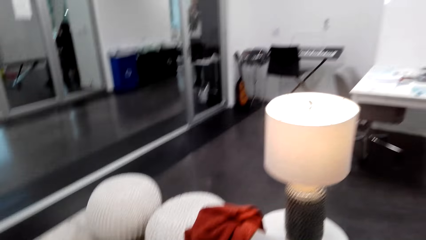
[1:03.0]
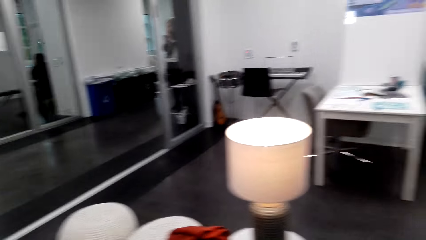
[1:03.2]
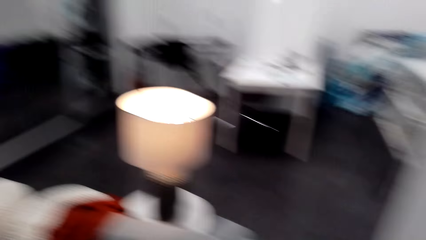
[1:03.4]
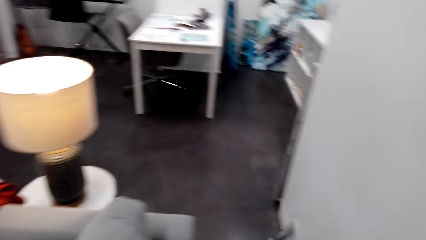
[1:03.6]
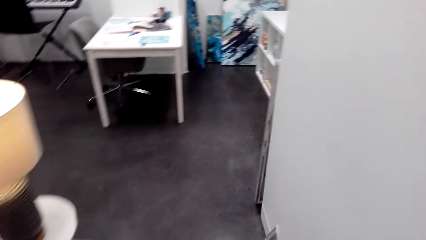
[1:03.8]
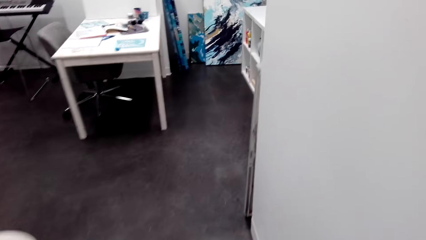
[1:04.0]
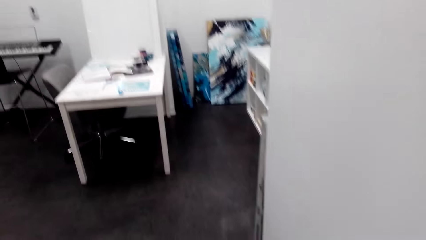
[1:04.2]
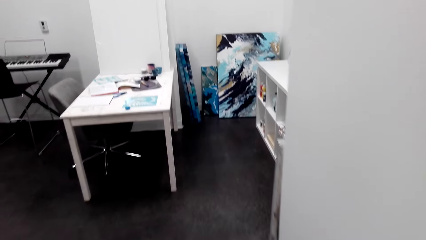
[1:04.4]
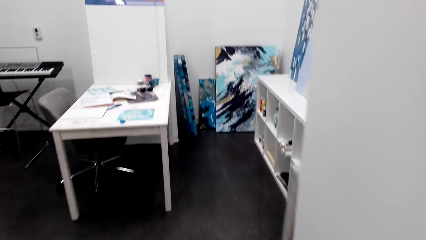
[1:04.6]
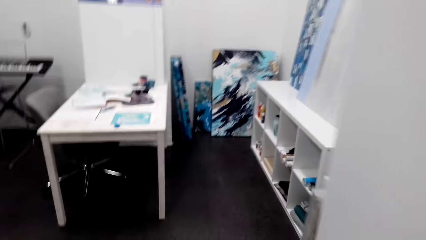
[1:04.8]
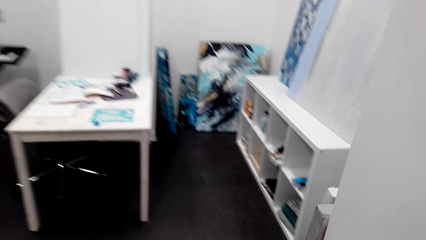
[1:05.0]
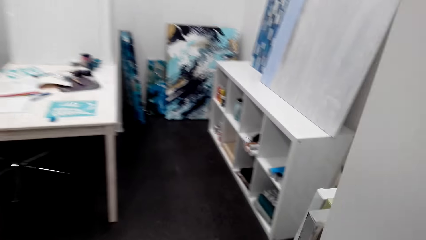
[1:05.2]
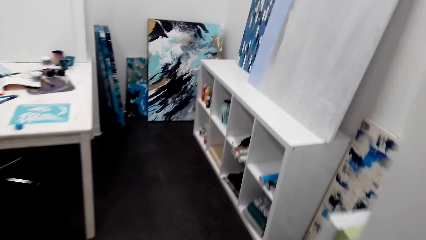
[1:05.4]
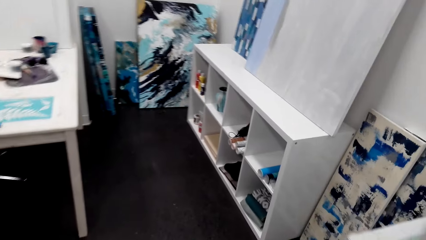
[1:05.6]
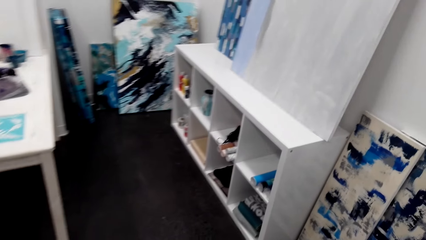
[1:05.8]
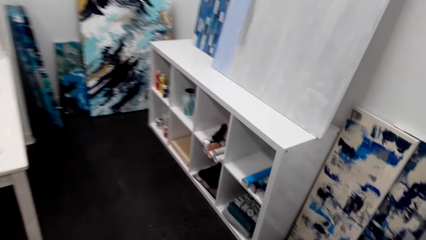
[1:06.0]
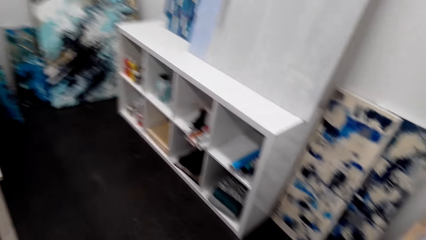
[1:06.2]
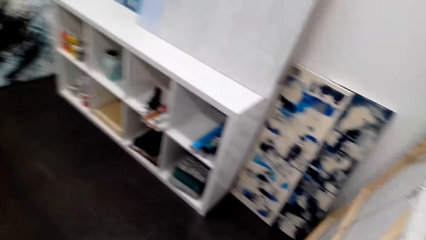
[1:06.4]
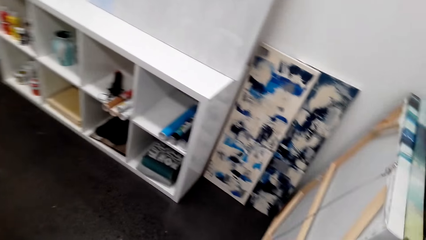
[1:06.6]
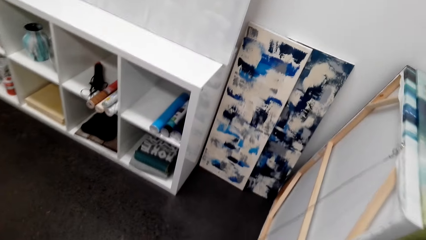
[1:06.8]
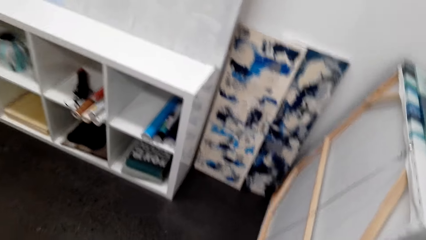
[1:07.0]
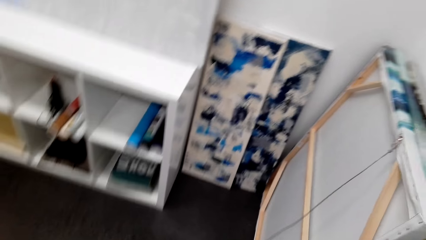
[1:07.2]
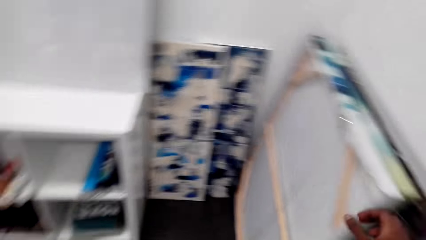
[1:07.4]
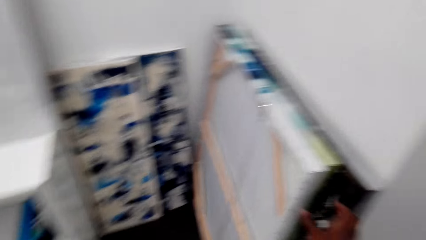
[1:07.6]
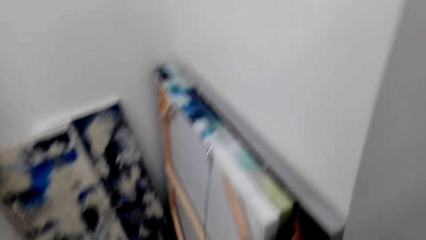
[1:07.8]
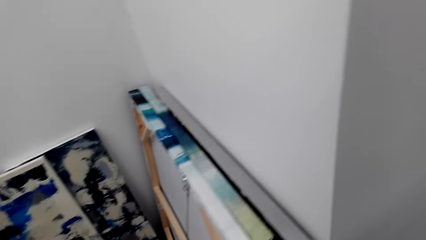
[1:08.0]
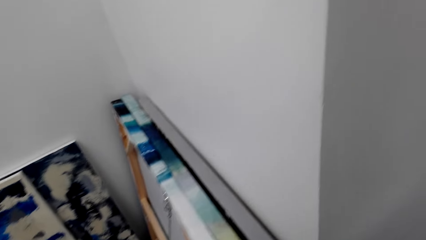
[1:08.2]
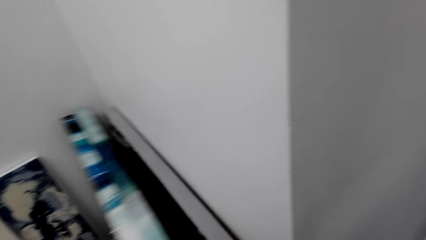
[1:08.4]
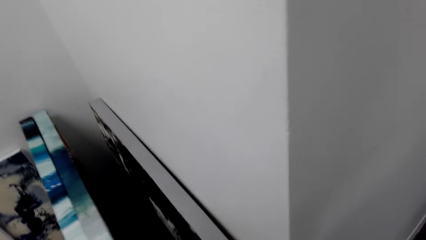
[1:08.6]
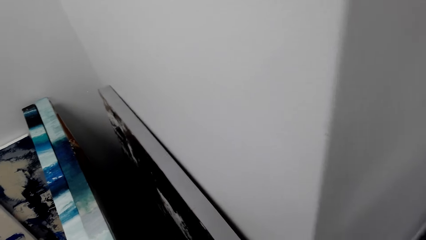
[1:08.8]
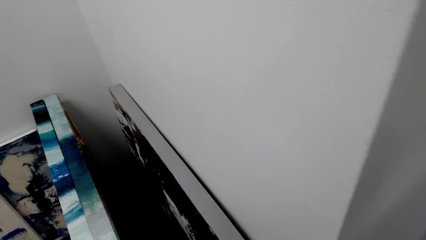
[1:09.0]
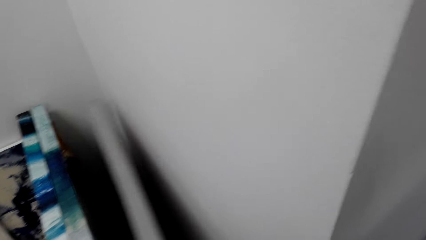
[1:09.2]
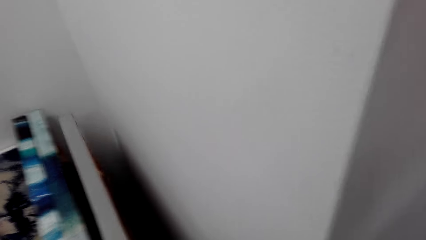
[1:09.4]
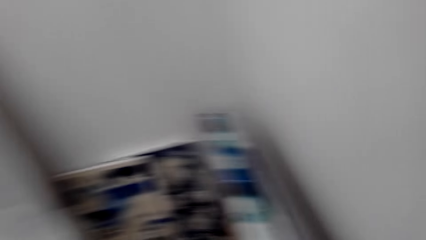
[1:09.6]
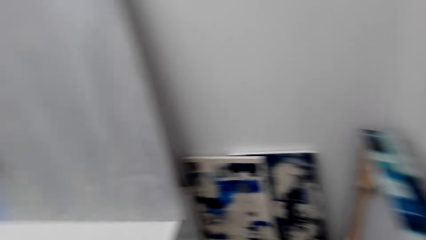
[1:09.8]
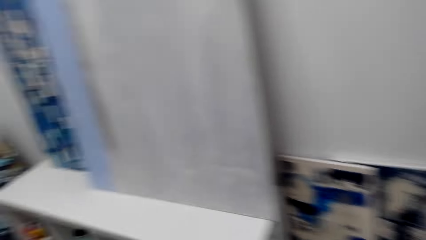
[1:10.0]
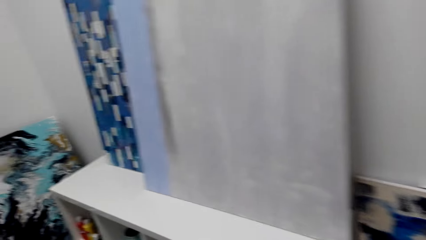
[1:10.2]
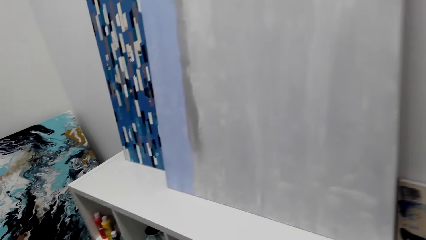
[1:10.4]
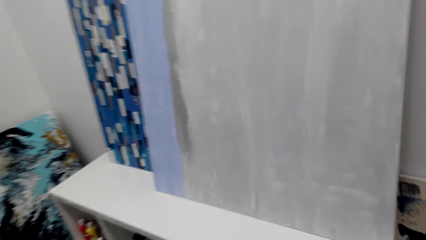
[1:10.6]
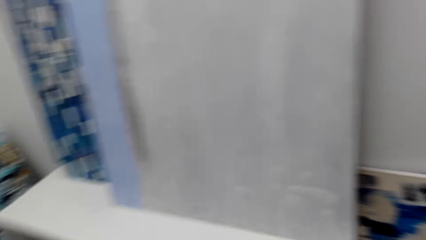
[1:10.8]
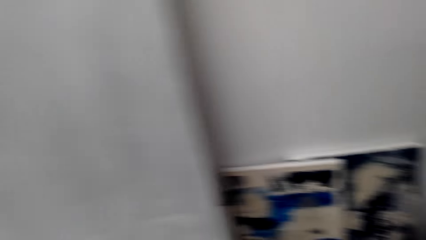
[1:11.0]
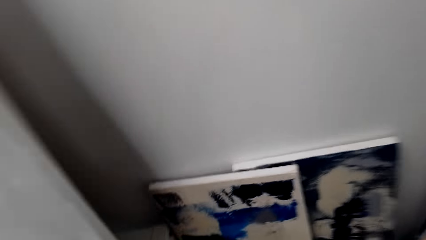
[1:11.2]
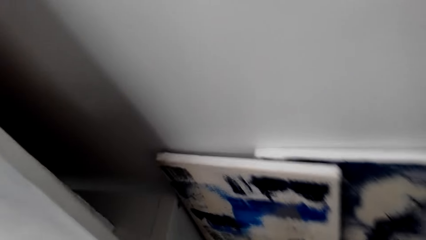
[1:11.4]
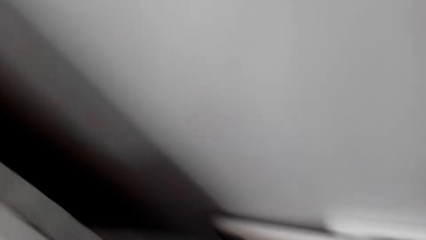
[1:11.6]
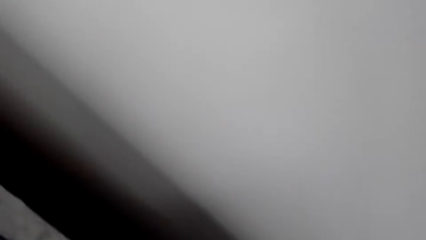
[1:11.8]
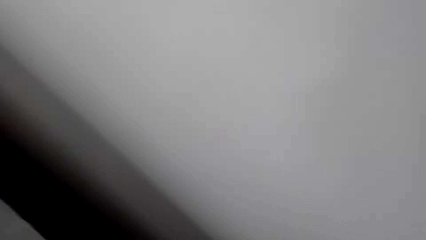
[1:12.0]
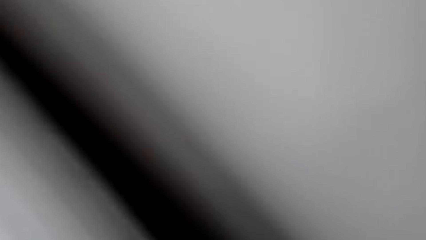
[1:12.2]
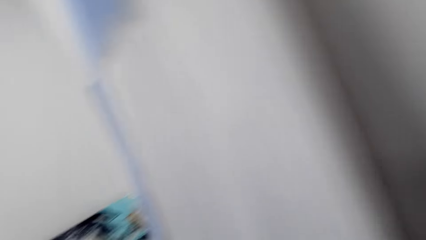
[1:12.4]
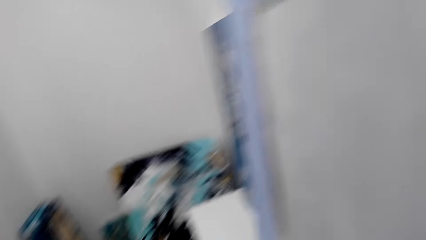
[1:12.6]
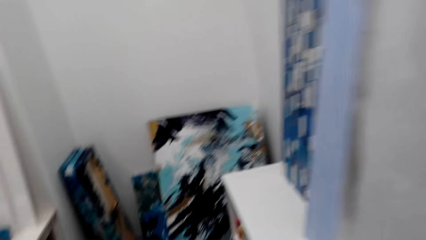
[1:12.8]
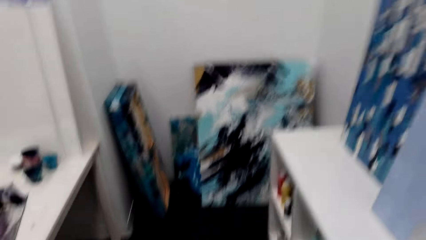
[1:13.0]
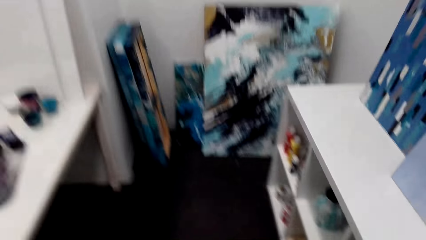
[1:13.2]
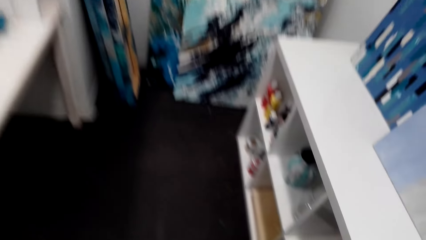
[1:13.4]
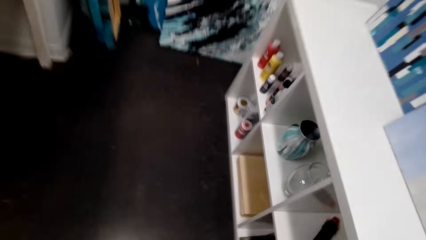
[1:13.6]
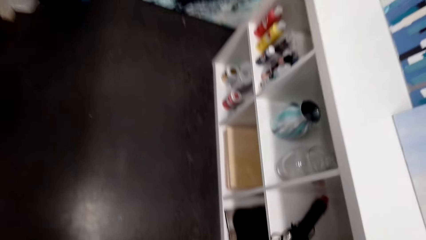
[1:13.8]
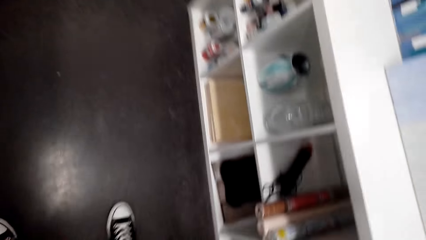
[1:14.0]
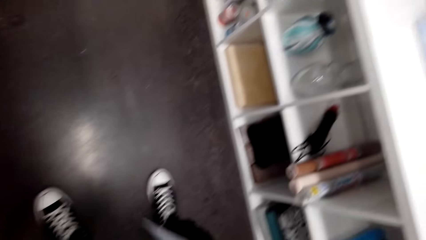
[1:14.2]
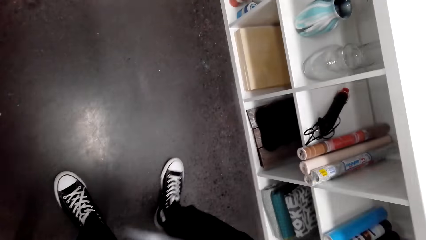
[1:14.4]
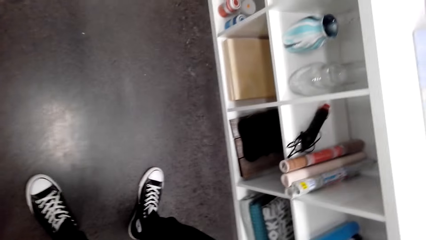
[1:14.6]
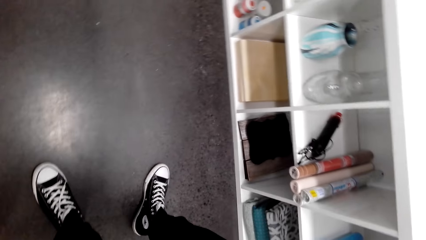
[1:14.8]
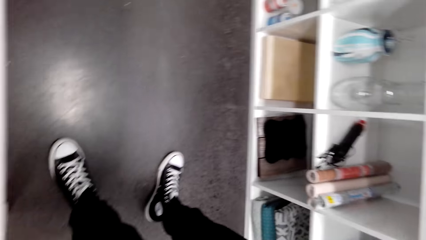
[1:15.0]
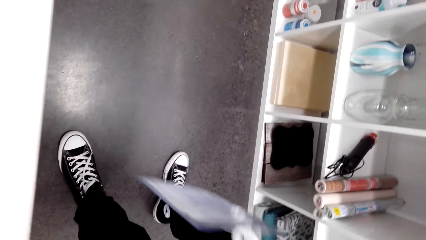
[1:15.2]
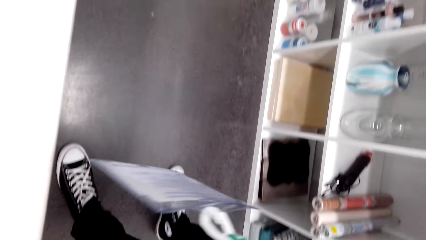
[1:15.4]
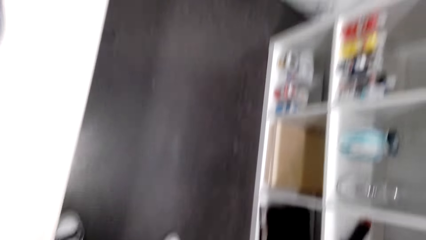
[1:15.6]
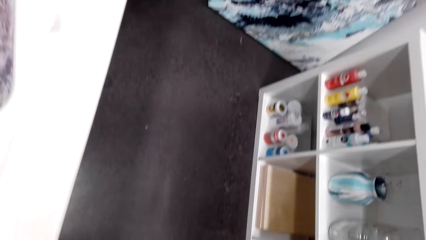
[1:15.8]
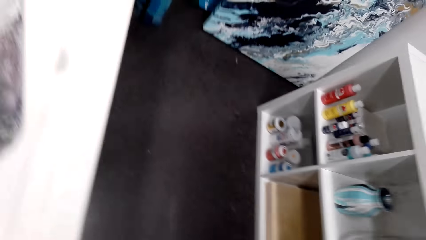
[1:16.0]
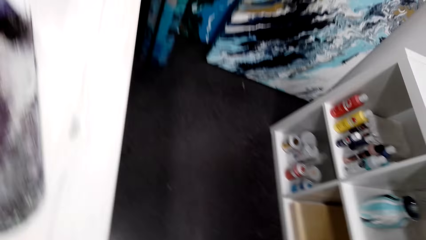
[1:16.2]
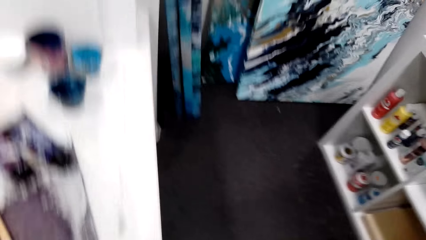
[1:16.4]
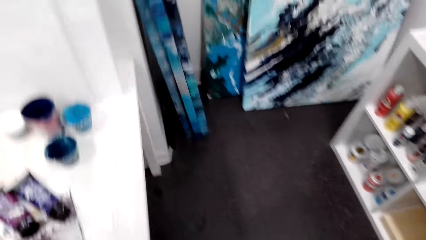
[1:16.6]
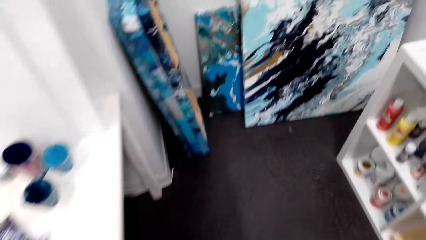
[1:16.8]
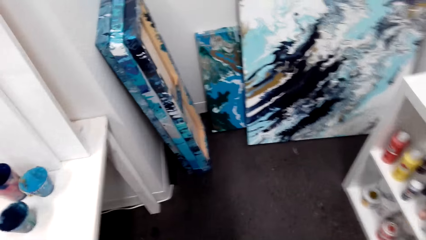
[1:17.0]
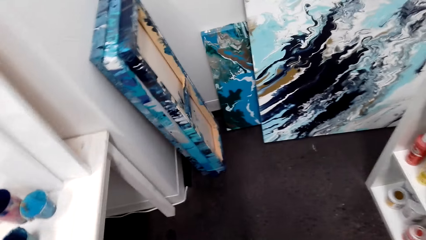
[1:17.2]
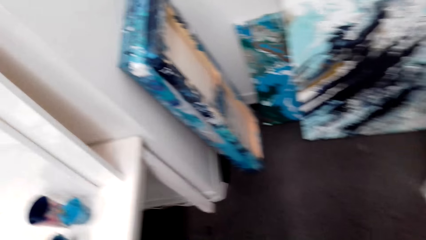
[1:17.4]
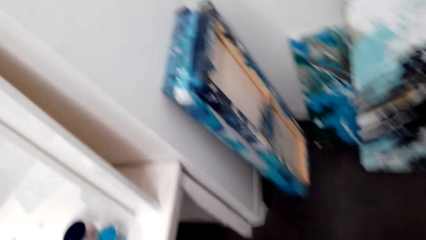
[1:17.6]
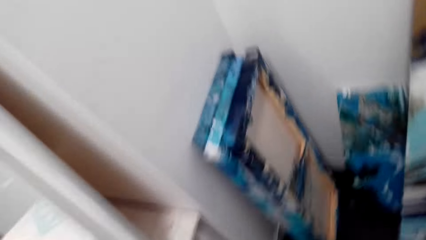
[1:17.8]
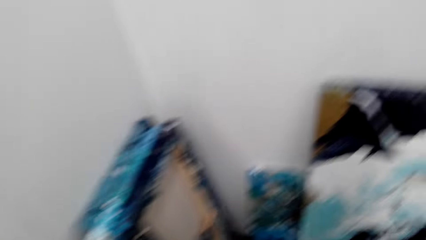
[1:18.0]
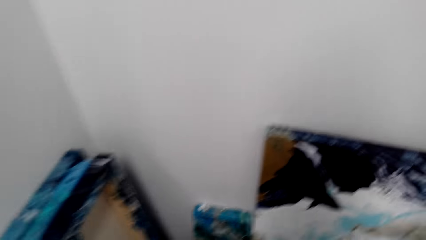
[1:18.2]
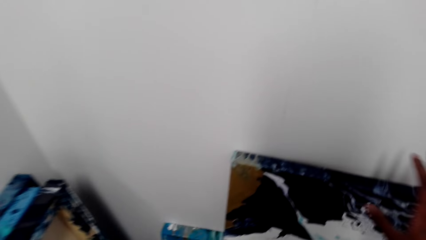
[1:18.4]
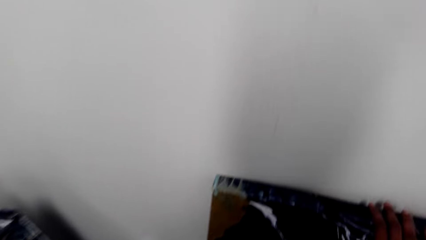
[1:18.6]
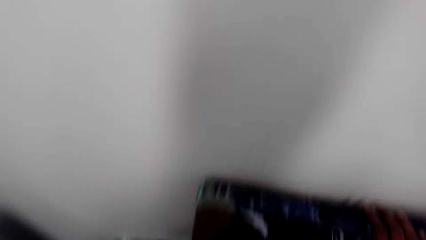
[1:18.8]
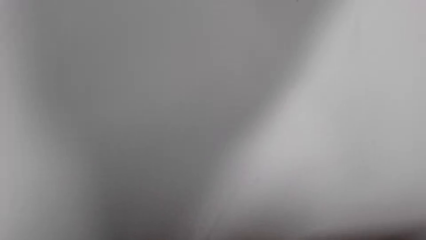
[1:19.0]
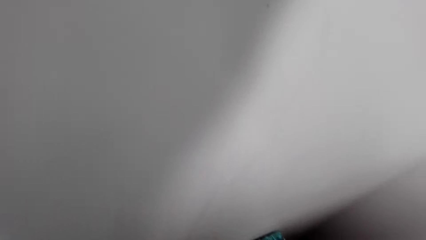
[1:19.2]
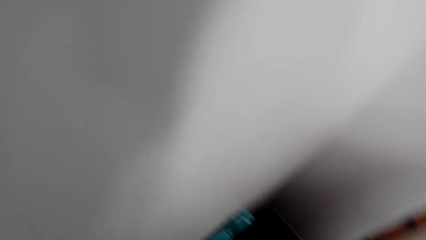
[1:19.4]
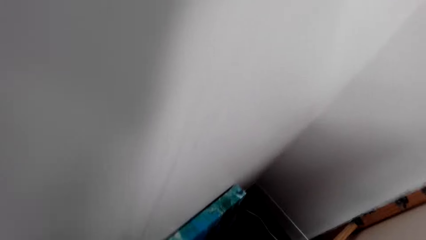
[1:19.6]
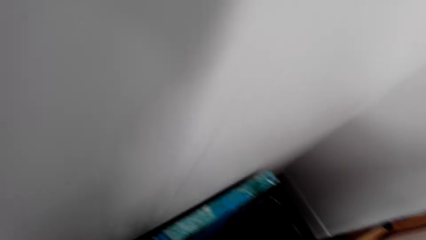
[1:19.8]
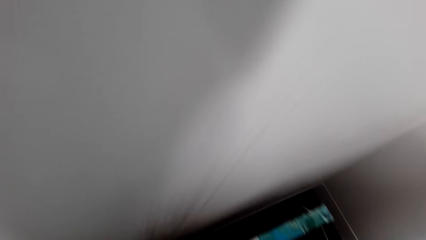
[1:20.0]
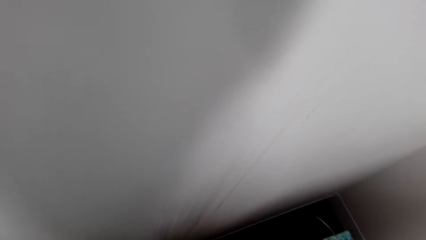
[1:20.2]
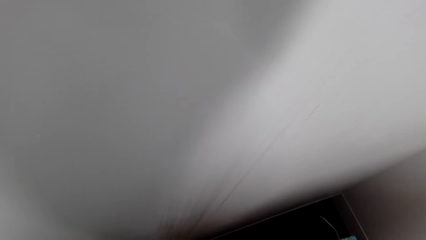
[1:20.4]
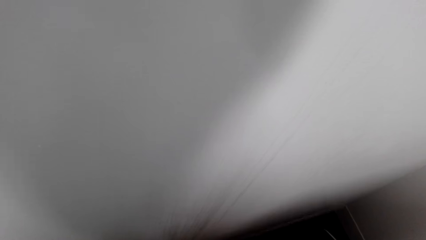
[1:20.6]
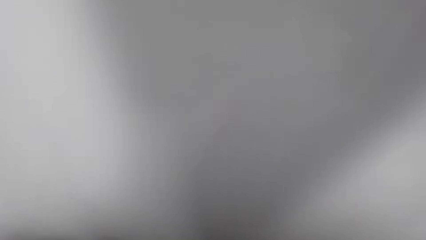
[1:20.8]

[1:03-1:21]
The camera wearer walks around the office towards a table. They hold a board. They move the art pictures. They bend the board. They bend the board again. They leave the boards. They walk around the office, in a corridor. They look behind the art picture. They look around the office. They stand near shelves. They look behind the art picture.
